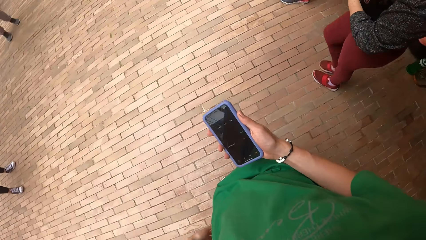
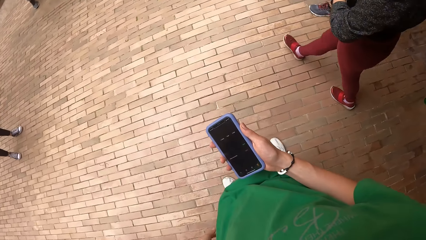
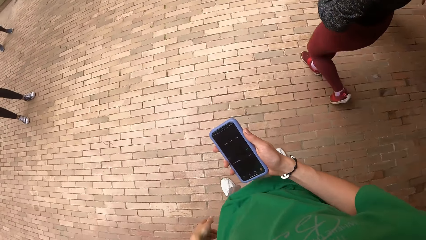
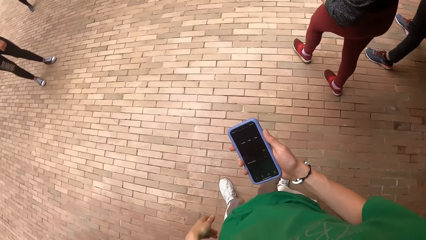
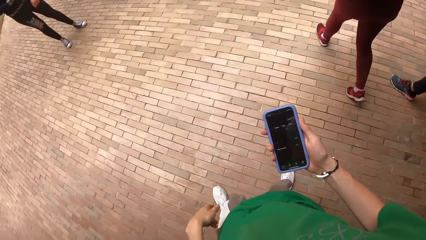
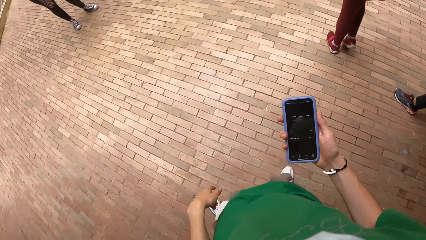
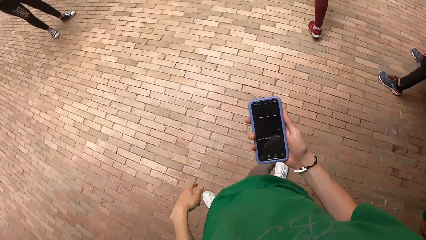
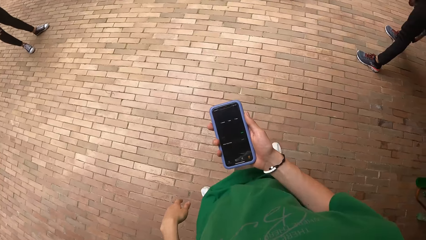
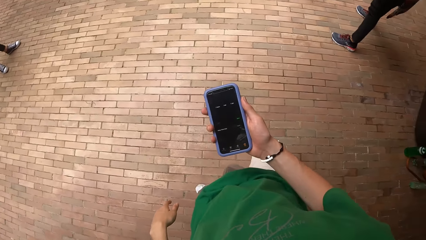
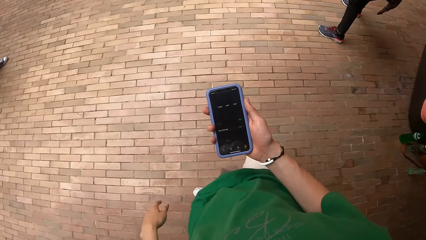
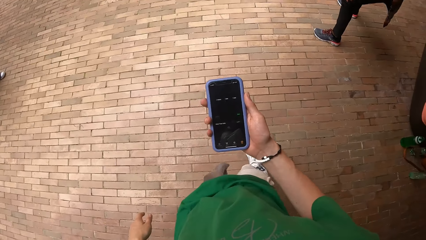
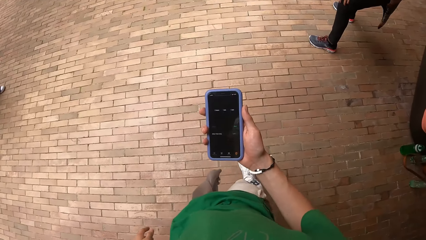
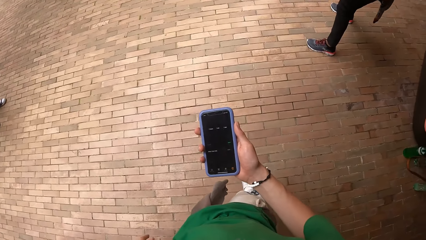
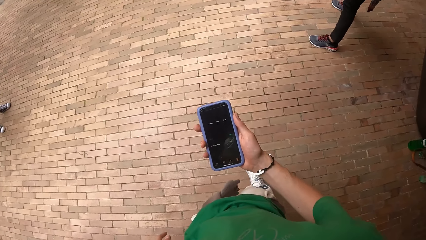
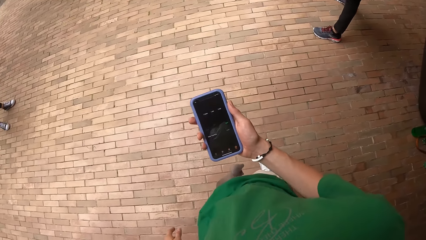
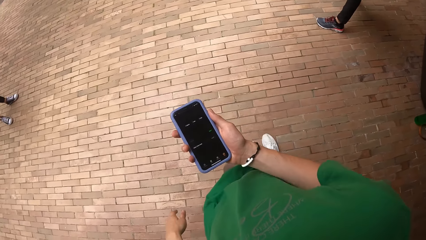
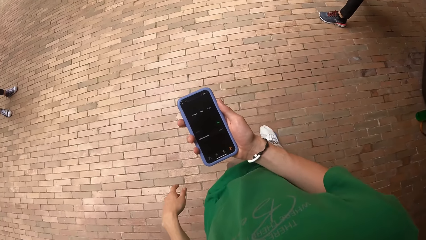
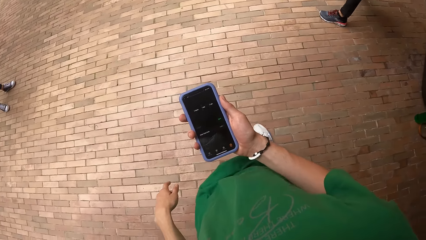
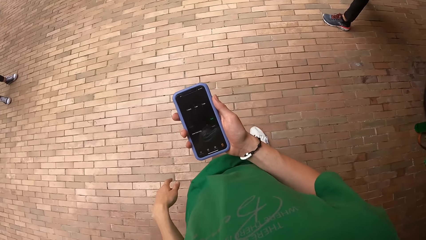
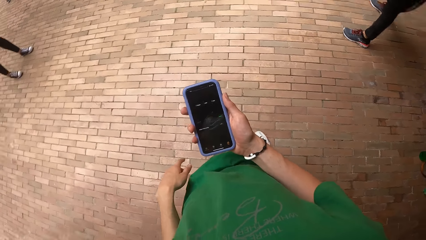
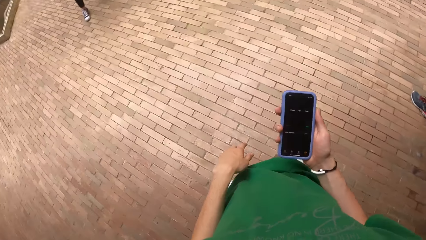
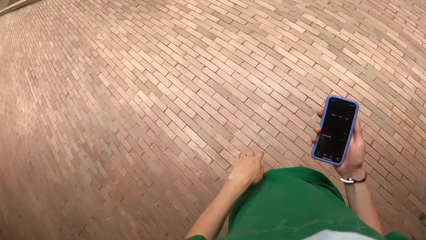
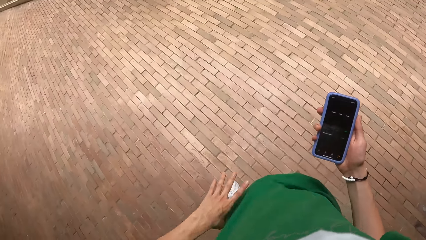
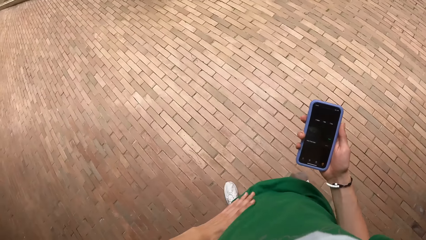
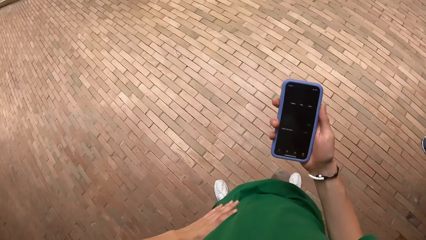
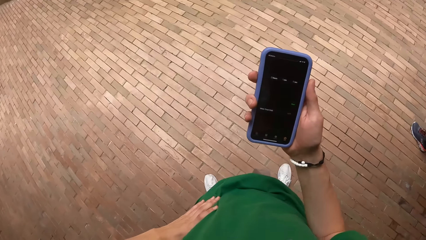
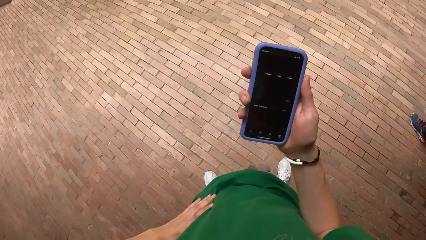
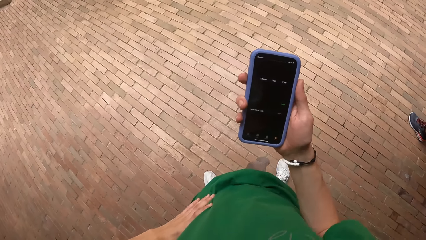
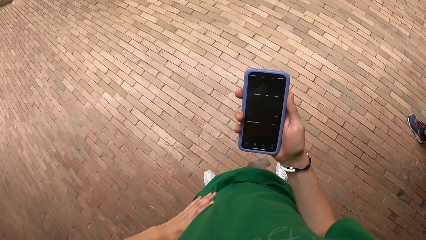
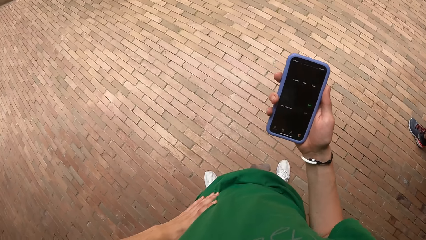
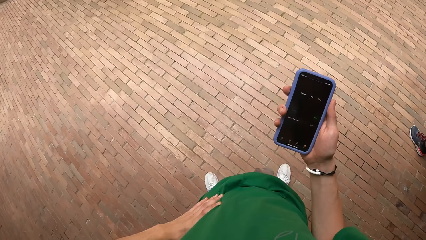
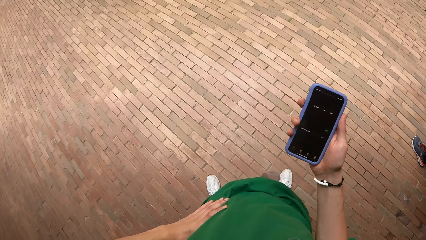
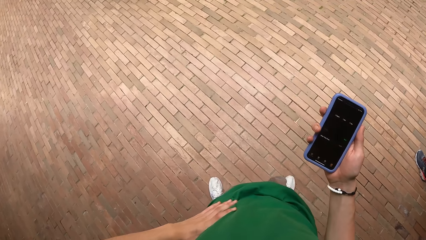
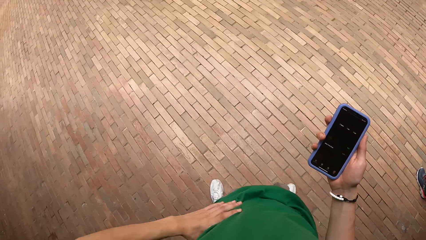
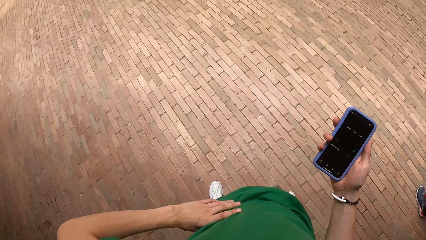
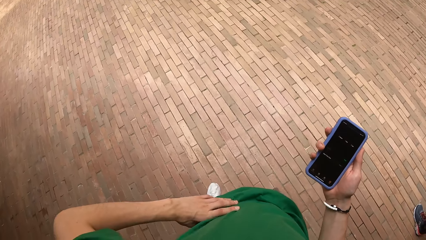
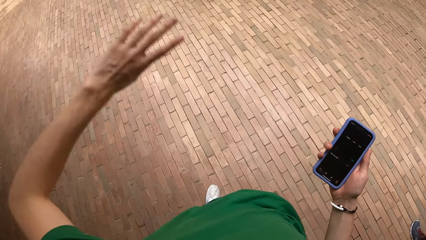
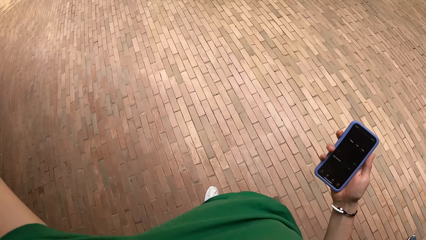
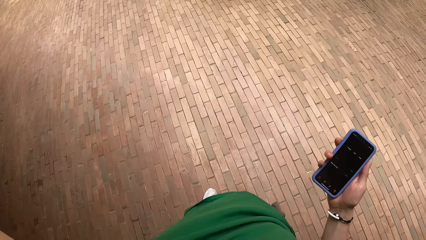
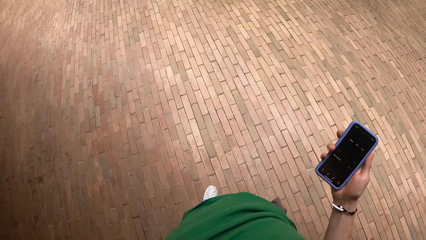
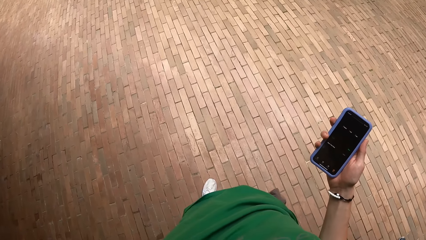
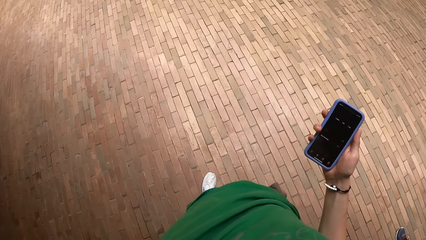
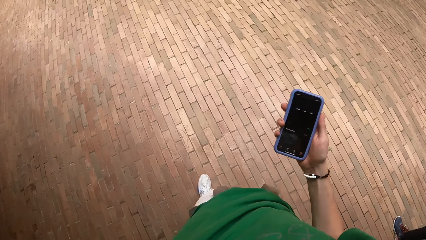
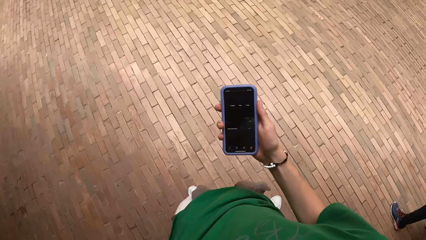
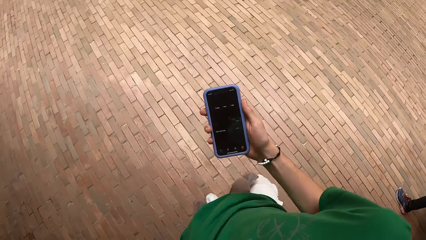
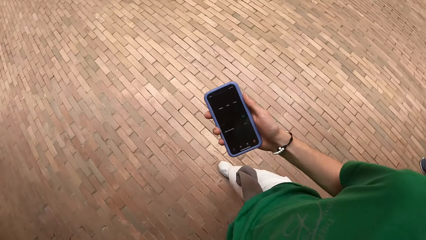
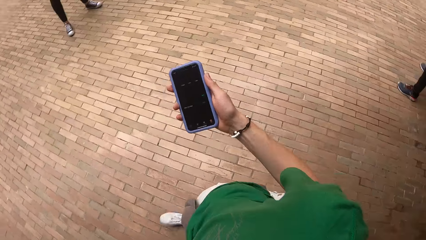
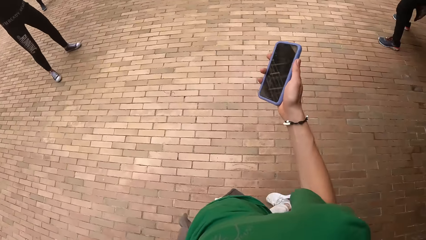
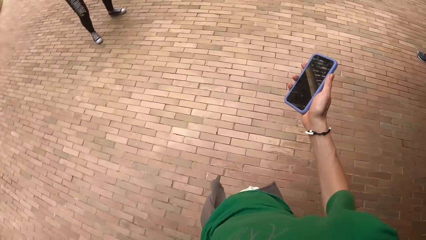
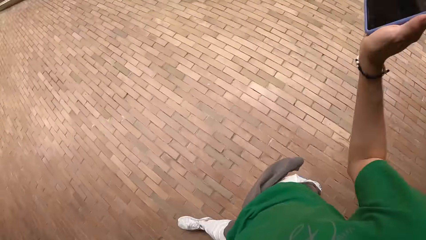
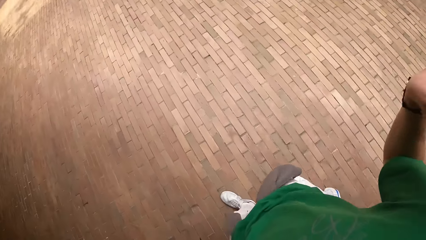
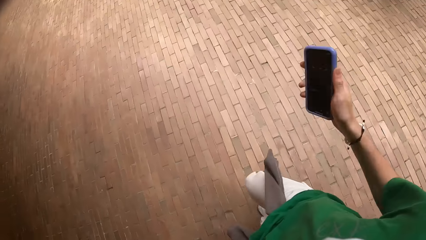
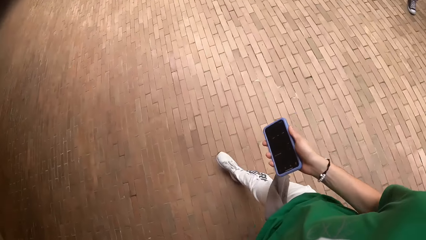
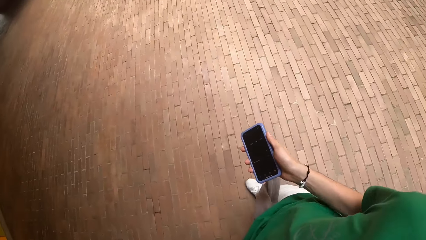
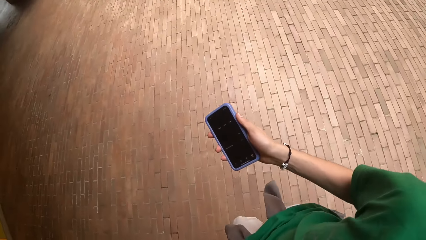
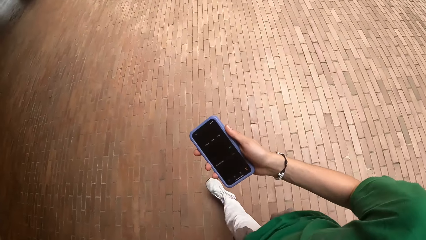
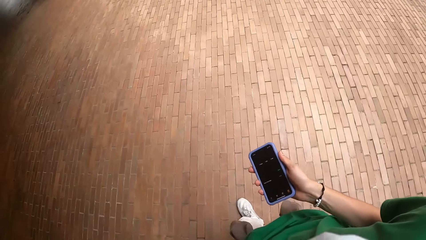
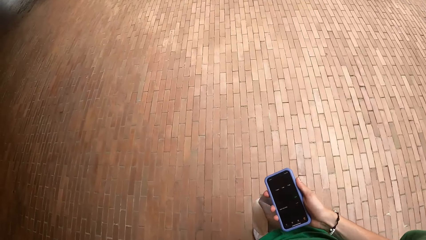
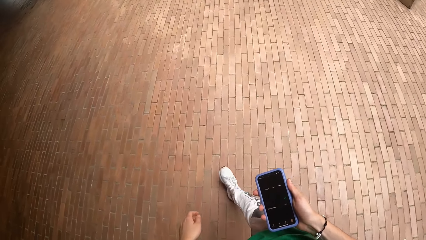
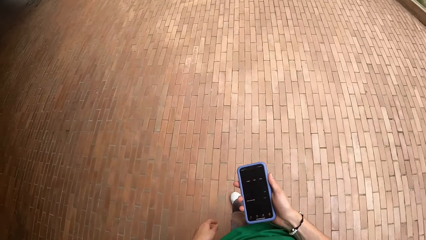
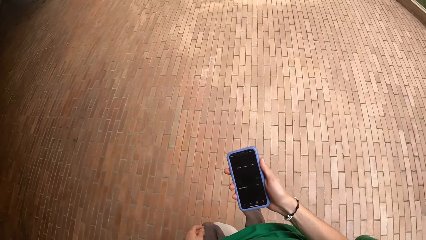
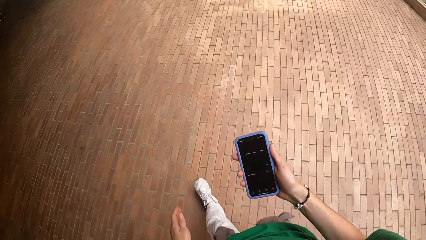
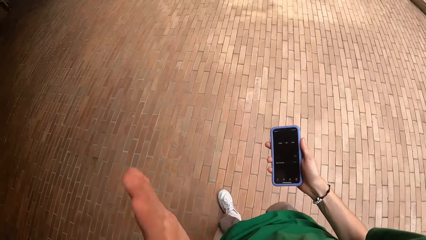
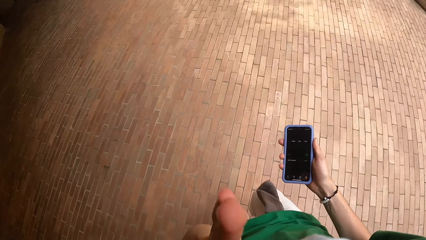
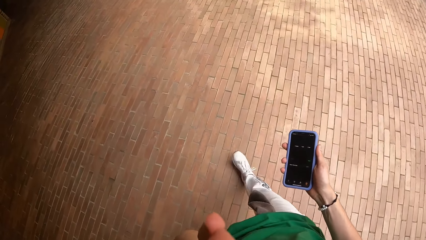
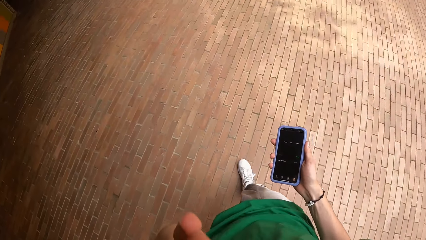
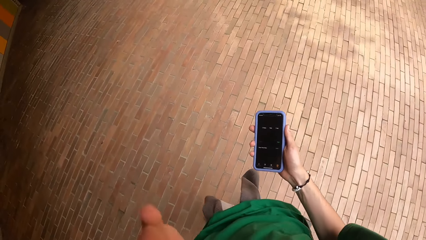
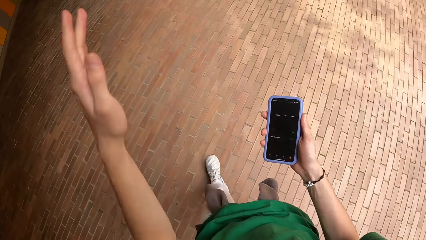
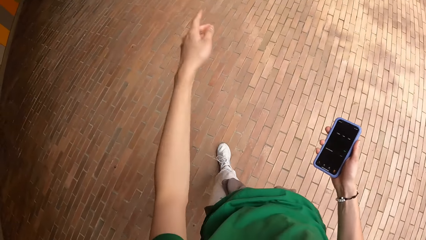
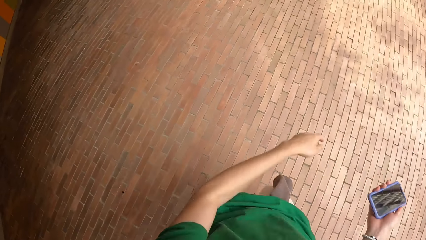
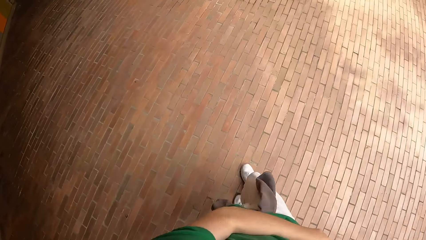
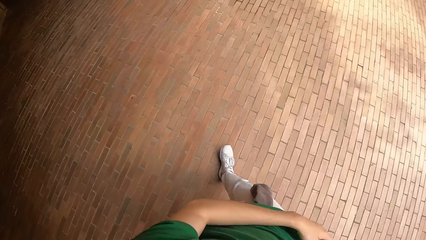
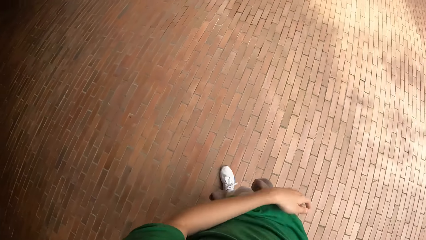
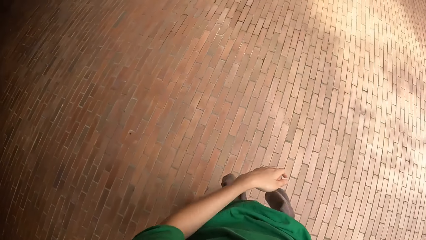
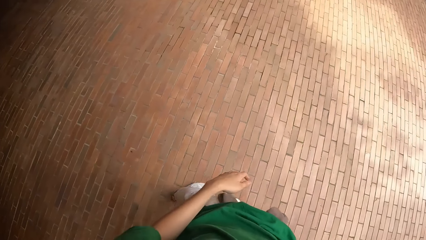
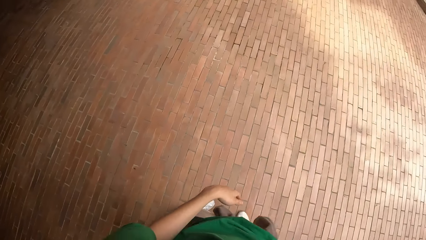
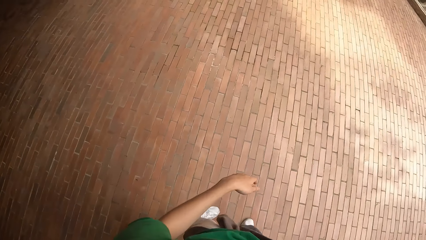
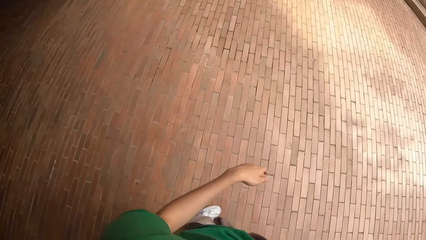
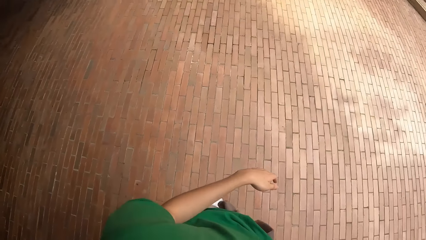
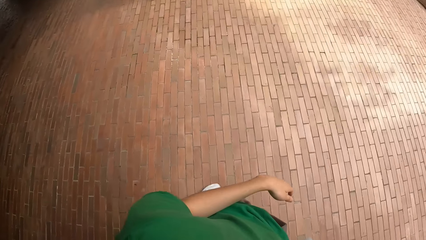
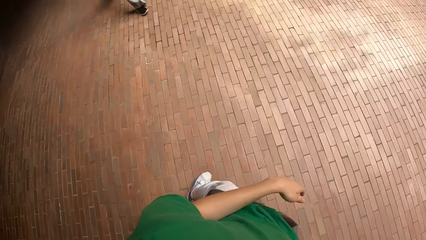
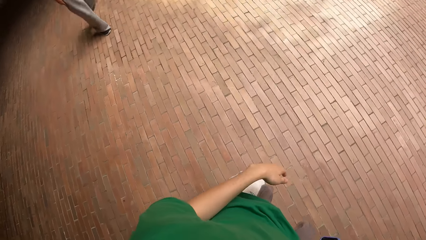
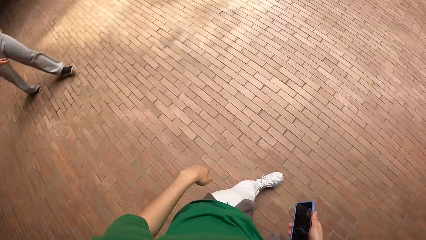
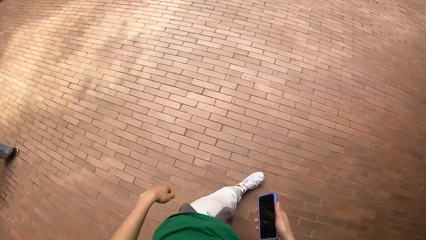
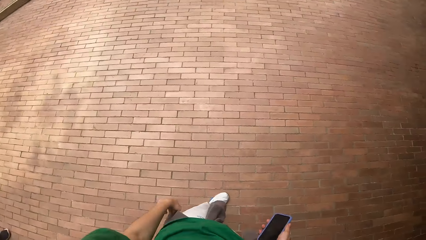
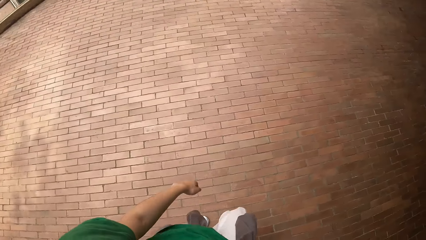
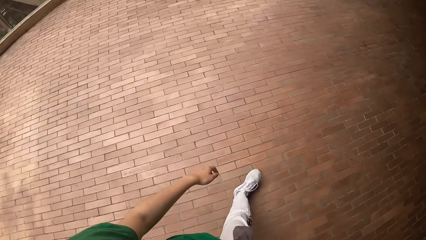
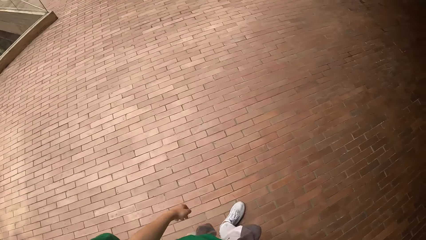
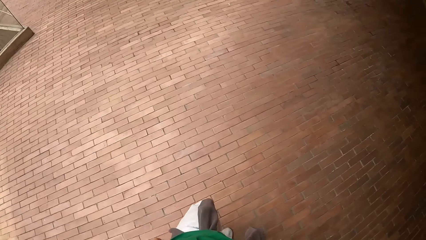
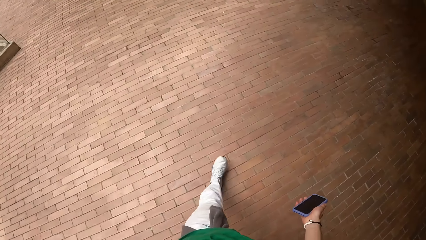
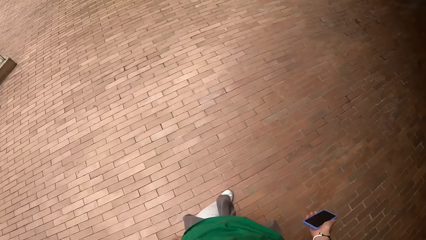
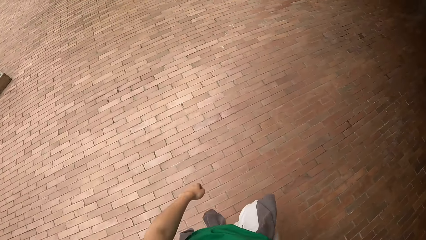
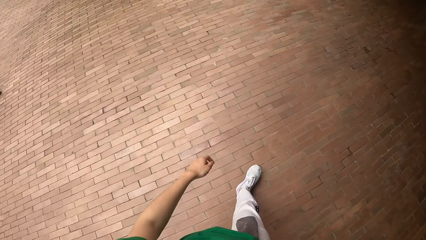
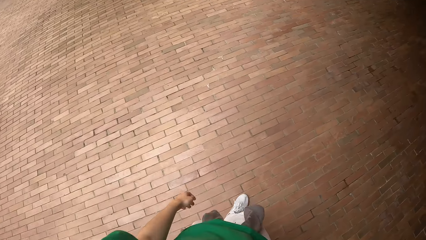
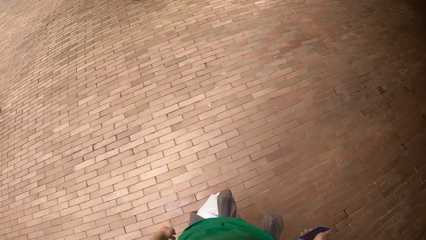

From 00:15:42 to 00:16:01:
The camera wearer talks with hand signs. He checks the screen of the phone in his right hand. He puts his left hand on the waist. He lifts his left hand. He moves his right hand. He waves his left hand and walks around. He turns around.
